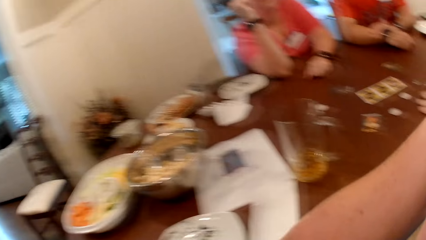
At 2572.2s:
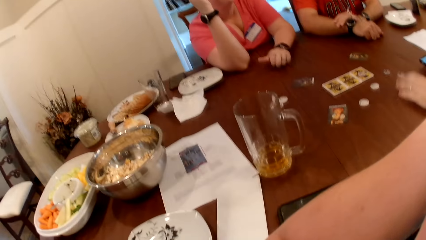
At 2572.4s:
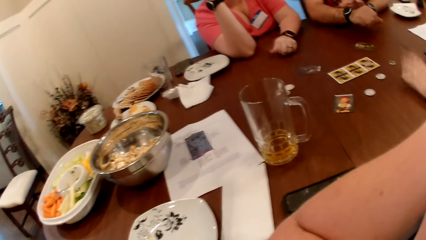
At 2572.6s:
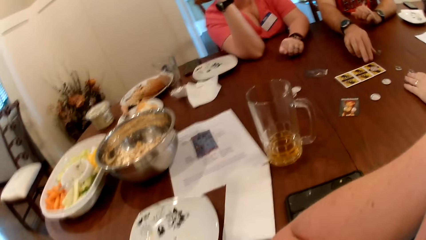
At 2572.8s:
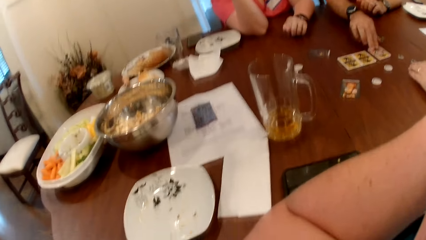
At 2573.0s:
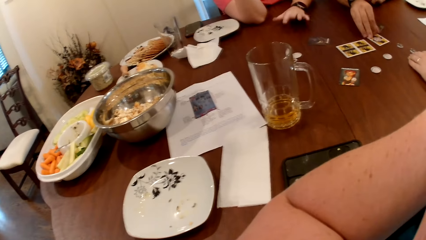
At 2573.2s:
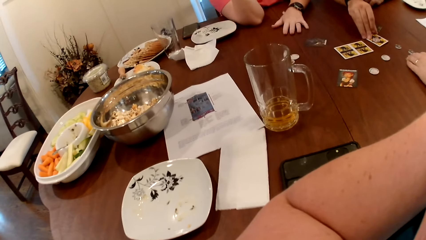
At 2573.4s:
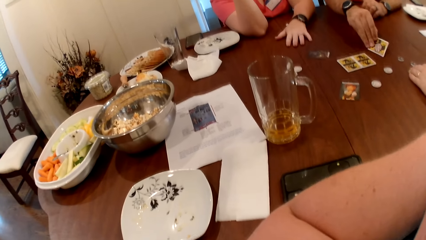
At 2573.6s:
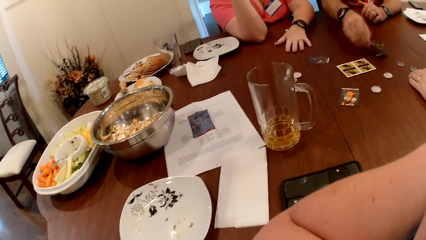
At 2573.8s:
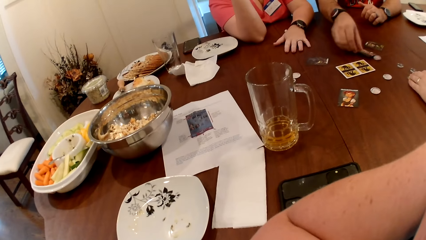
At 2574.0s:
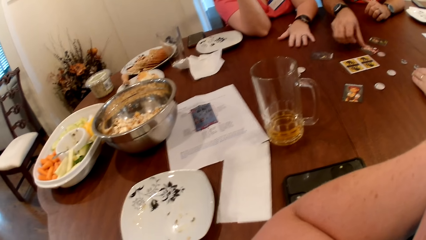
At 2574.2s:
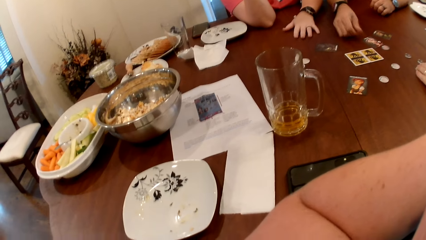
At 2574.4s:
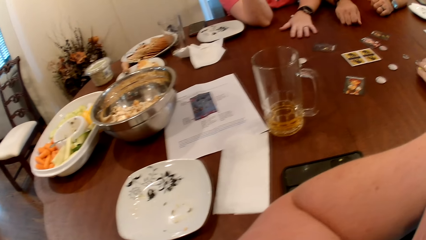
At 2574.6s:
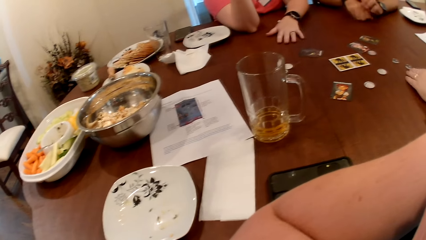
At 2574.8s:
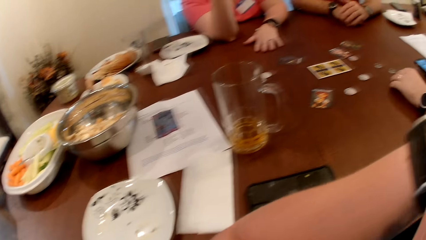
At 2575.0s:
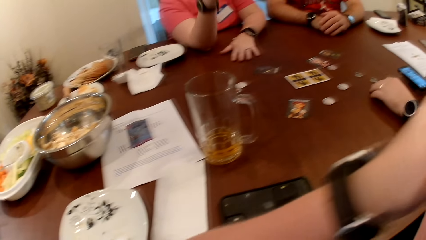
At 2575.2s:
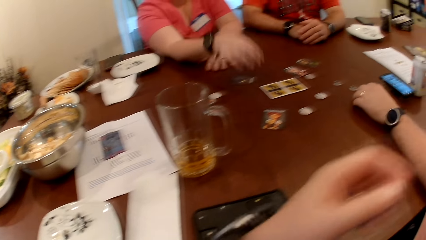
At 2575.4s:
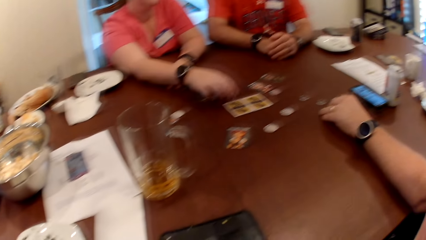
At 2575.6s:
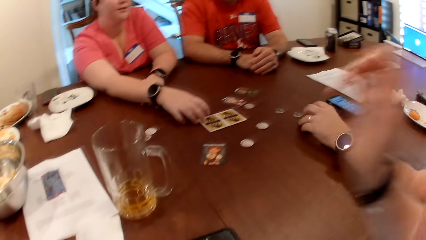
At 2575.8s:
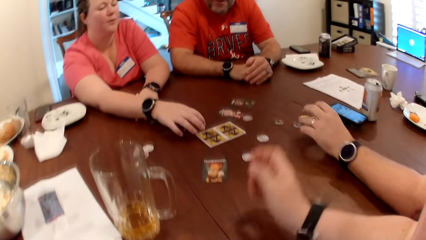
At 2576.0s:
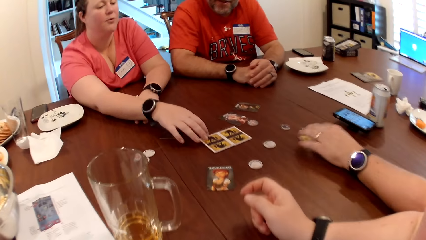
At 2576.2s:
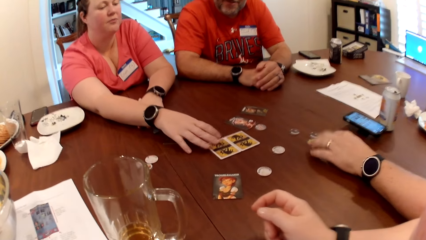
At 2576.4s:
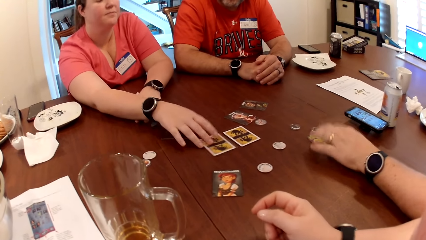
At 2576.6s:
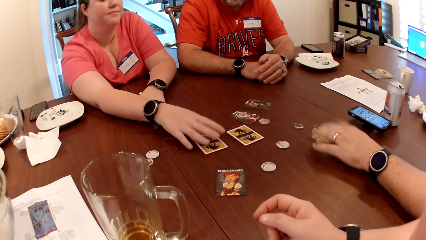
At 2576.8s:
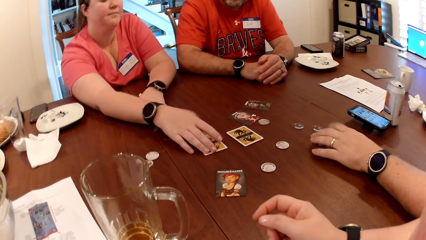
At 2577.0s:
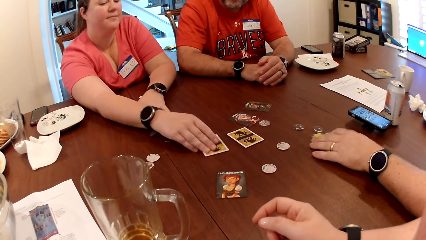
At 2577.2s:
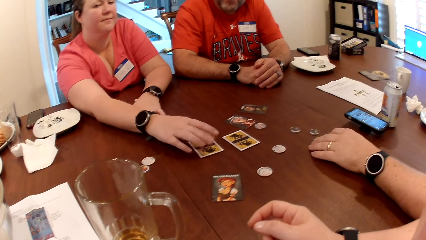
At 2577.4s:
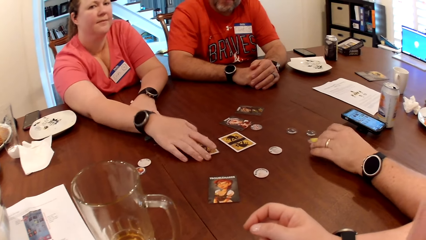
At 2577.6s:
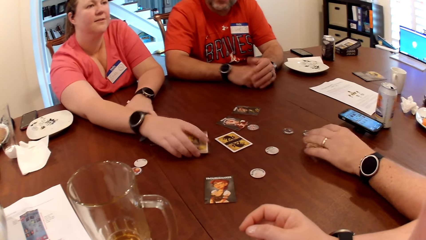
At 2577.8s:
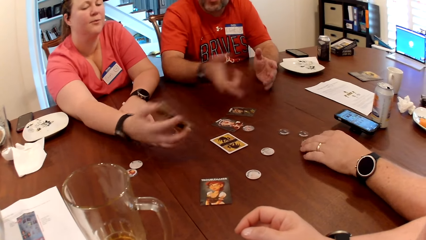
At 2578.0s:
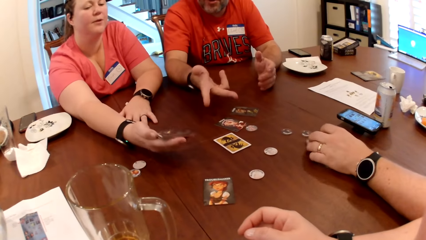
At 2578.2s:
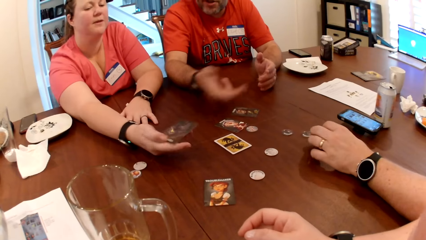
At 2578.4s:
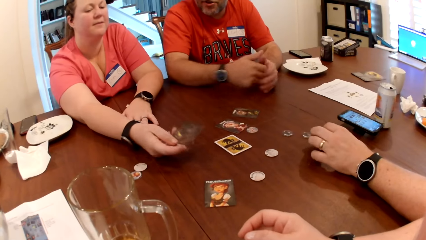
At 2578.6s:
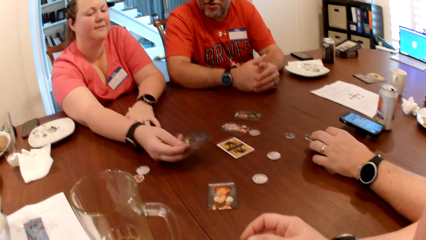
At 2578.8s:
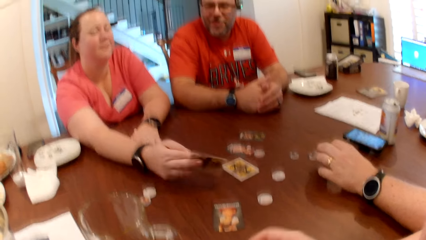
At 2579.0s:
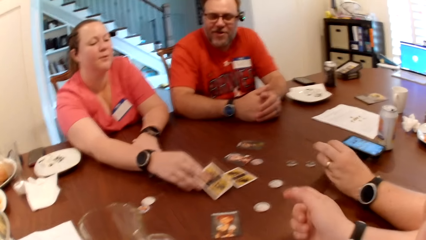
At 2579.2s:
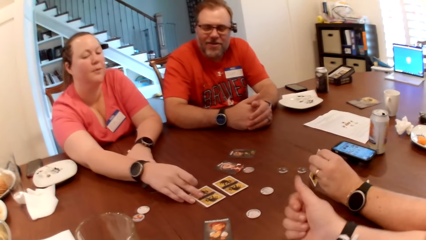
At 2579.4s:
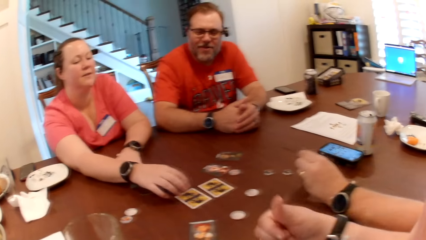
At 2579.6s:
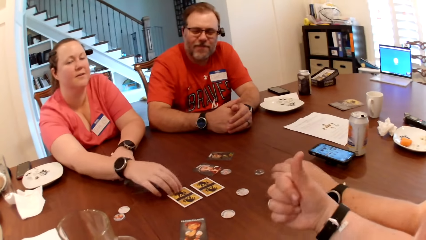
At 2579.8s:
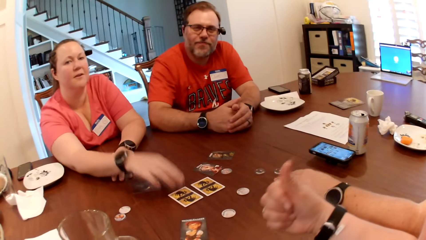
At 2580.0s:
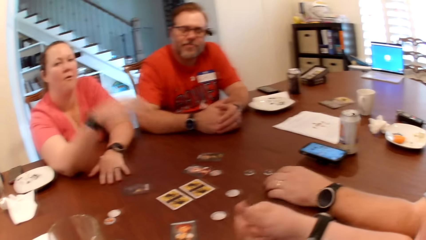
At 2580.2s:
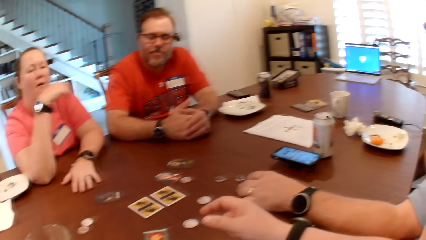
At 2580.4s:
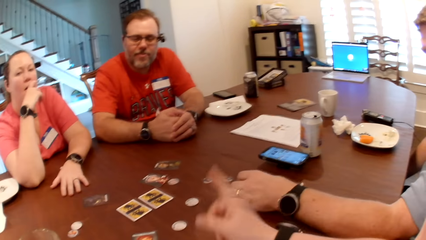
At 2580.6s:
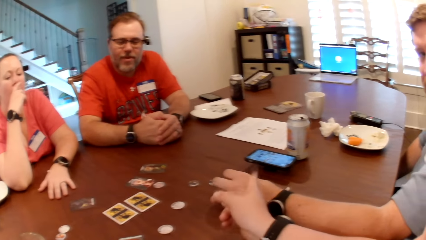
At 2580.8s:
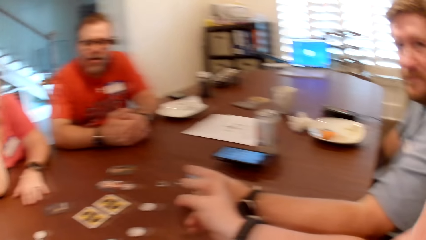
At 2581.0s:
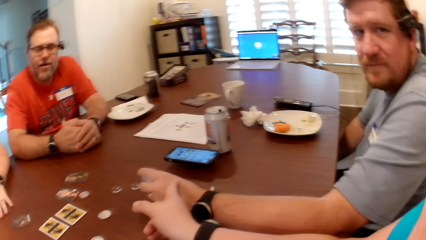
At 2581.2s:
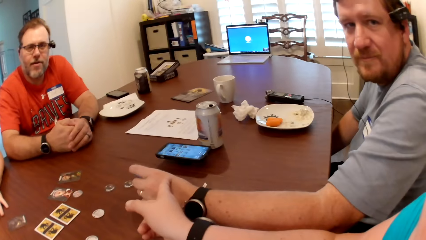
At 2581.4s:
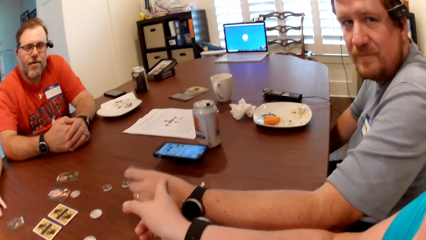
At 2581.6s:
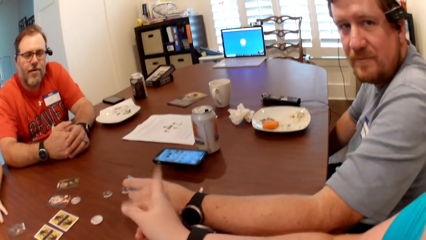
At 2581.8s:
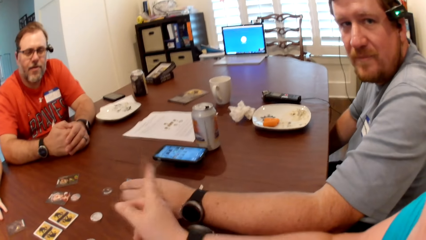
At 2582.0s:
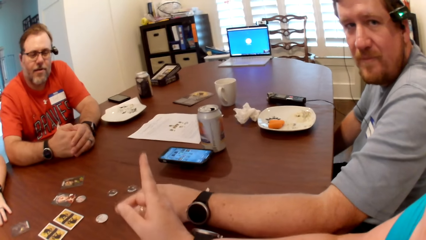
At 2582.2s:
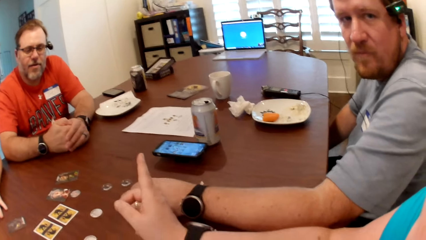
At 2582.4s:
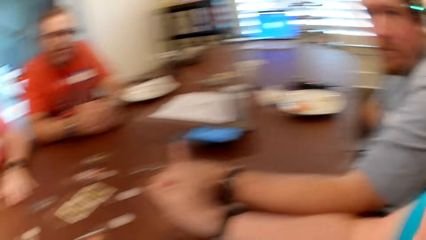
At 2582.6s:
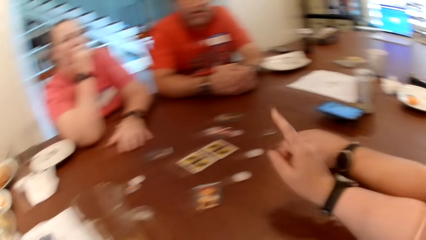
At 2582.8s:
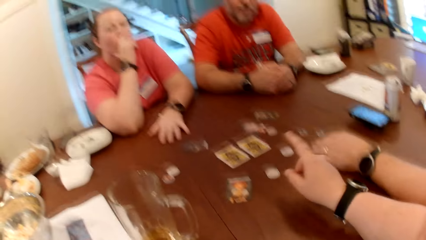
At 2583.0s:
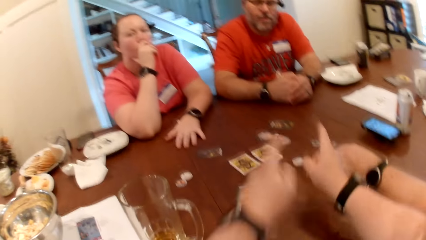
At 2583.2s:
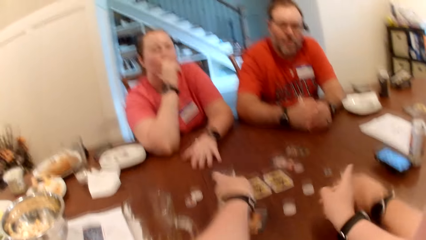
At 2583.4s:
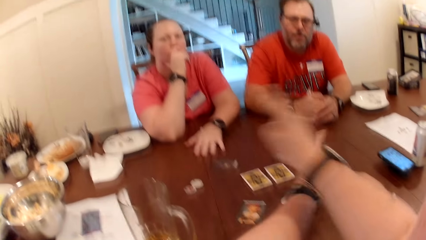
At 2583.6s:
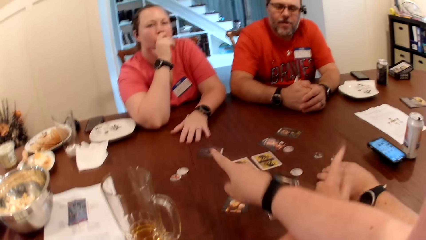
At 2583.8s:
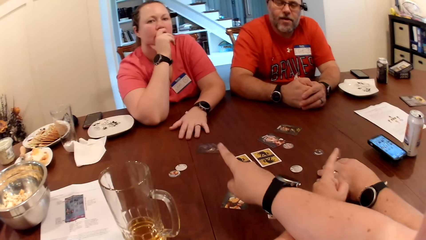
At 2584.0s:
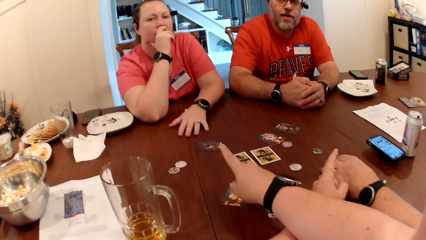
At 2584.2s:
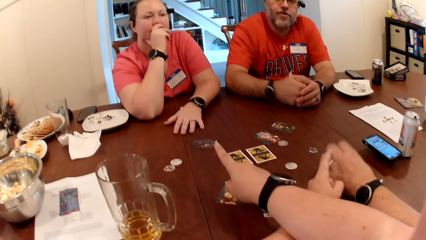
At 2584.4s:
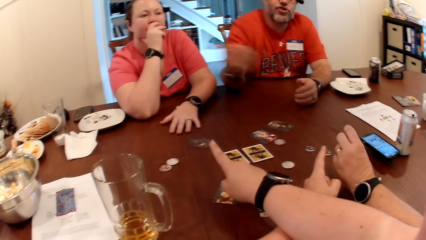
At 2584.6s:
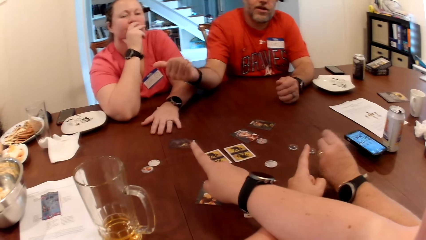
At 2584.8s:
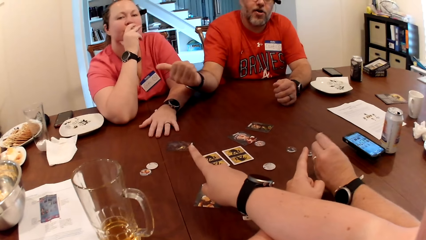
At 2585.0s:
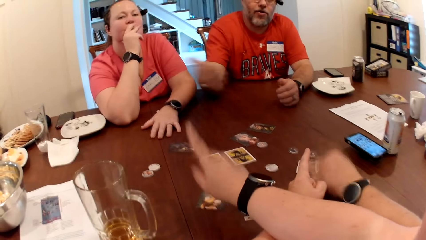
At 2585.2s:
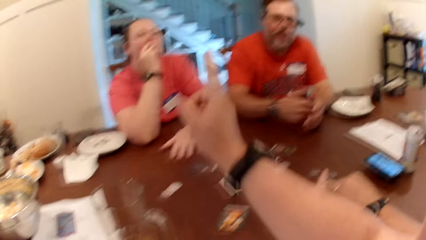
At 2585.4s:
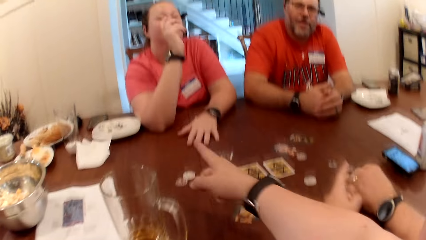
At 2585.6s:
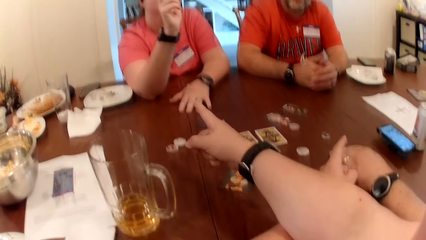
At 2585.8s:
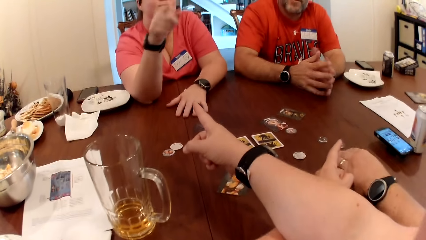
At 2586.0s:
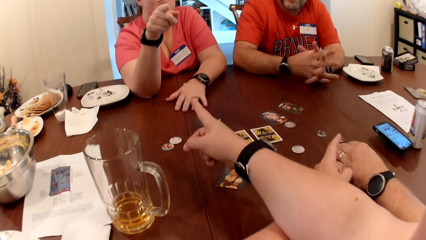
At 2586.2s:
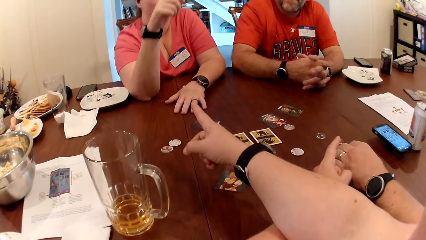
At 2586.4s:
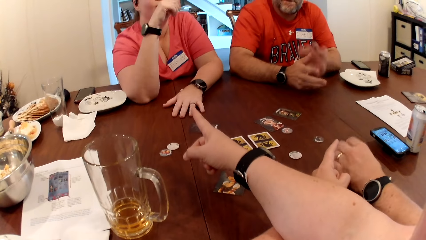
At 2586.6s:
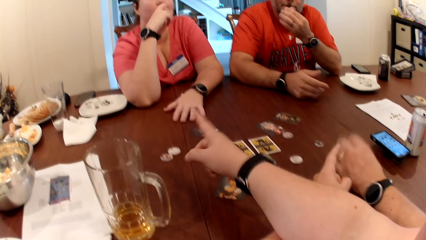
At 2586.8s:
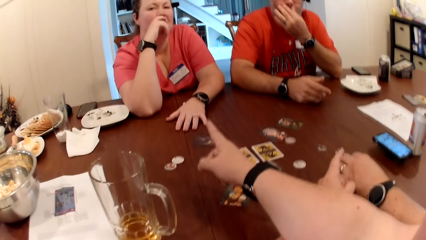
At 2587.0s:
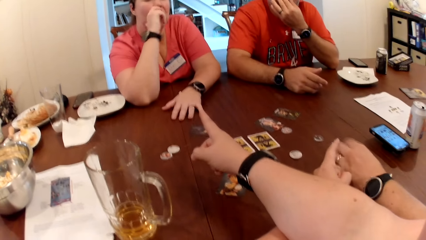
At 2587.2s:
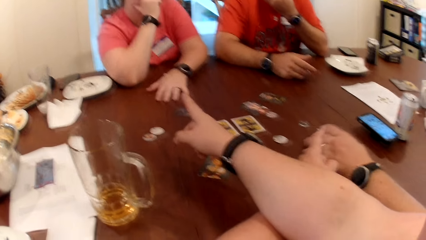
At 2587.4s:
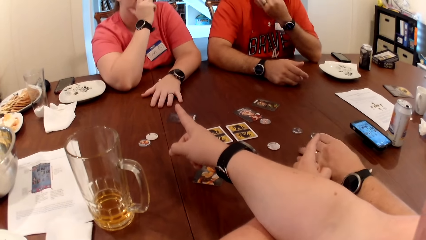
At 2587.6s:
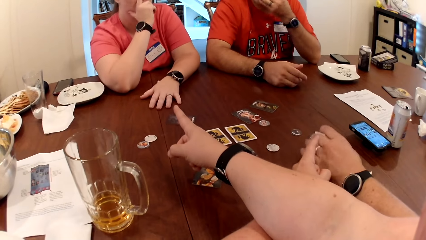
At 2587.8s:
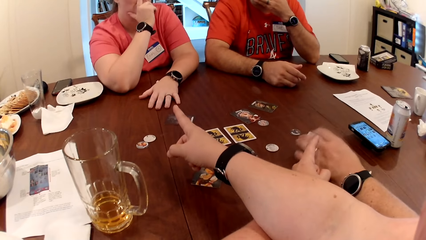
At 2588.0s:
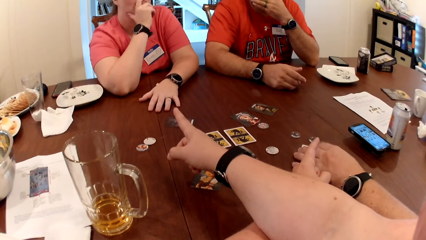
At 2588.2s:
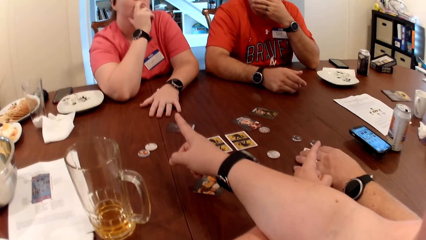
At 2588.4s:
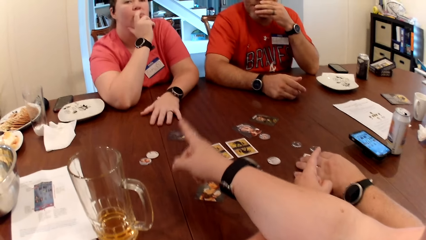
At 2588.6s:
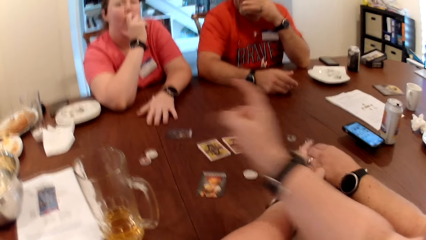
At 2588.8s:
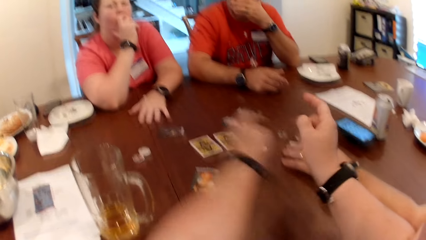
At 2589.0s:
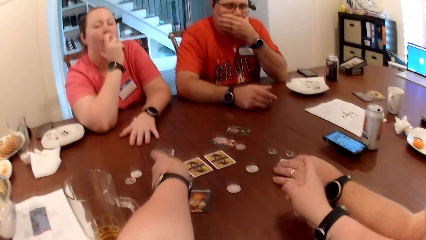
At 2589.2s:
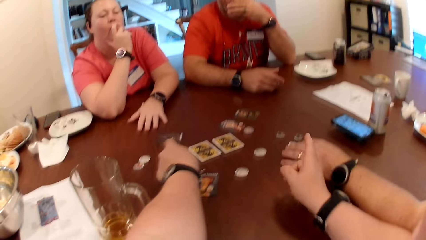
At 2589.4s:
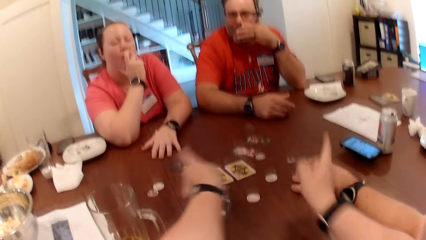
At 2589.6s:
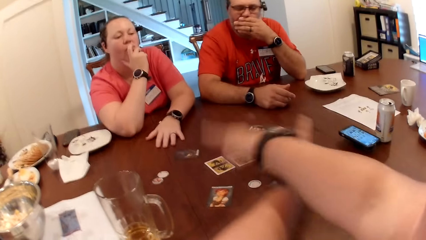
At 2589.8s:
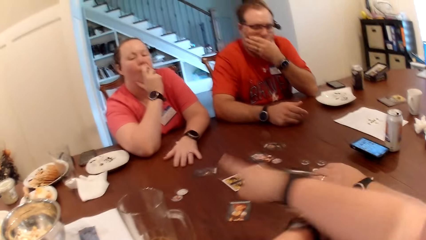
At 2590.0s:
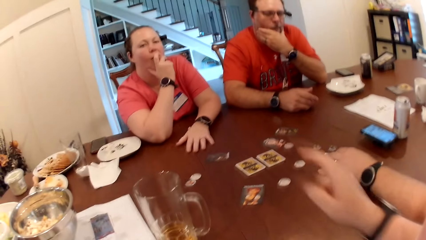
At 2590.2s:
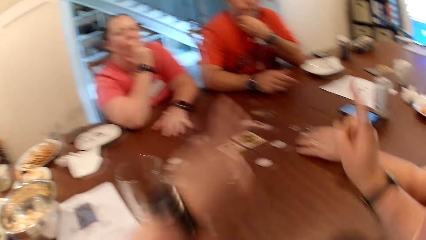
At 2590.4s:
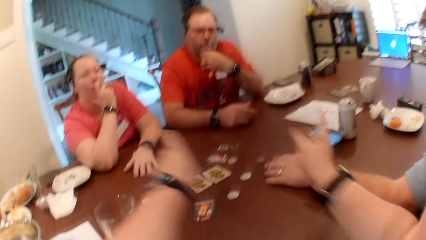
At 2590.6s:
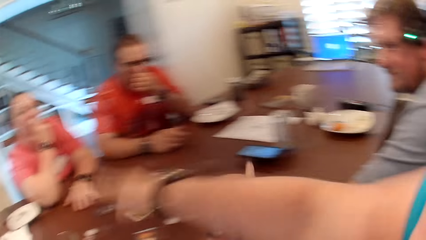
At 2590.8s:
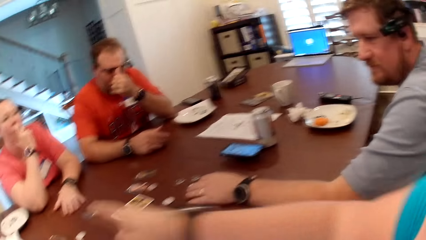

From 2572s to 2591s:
A man turns a card over on the table with his right hand. Another man plays with the card on the table with his left hand. A woman picks a card from the table with her right hand, turns the card, and drops the card from the table with her right hand. The camera wearer converses with the woman and the first man.
